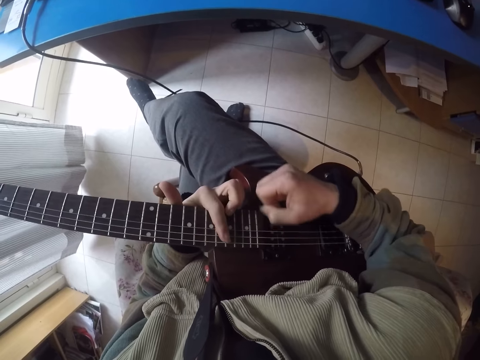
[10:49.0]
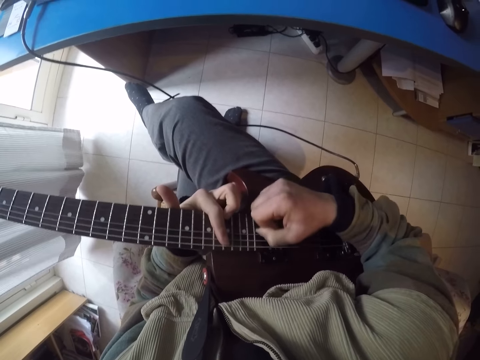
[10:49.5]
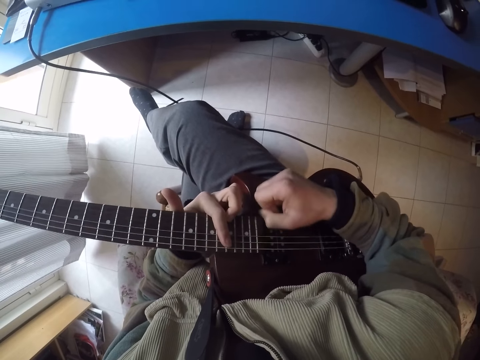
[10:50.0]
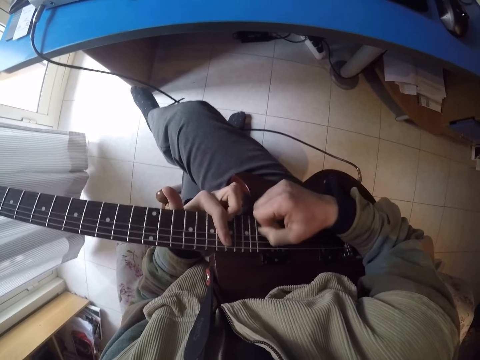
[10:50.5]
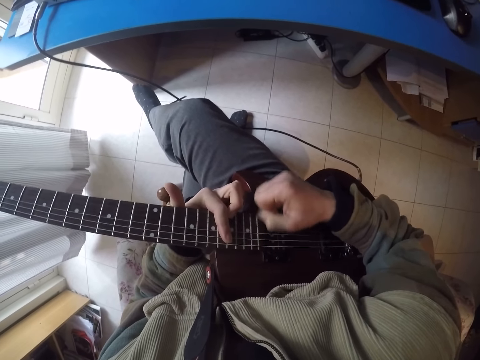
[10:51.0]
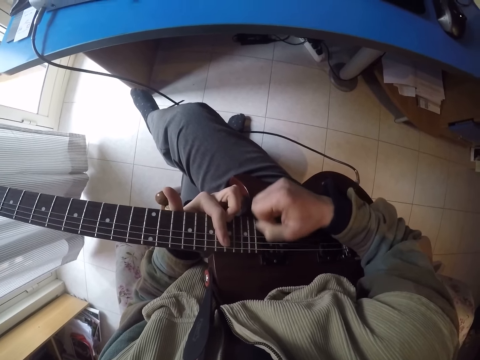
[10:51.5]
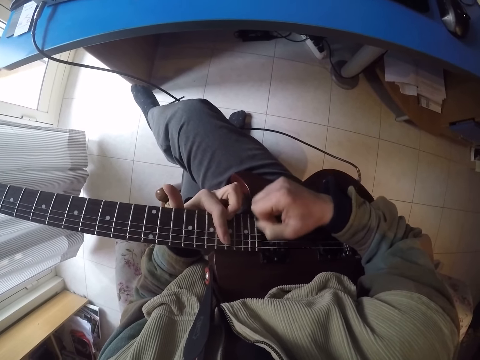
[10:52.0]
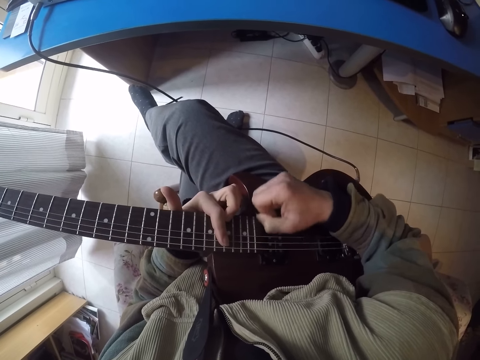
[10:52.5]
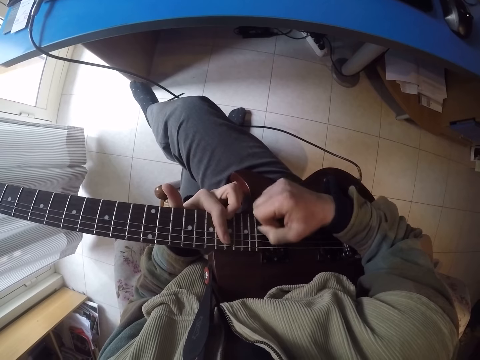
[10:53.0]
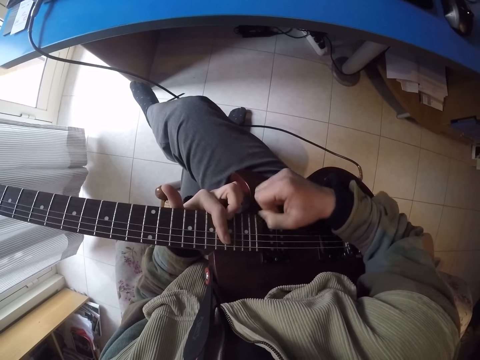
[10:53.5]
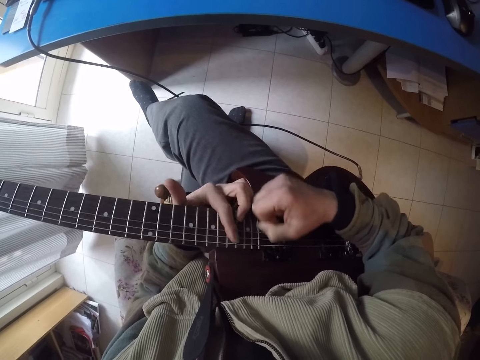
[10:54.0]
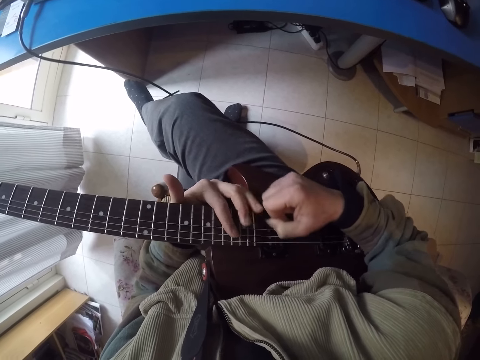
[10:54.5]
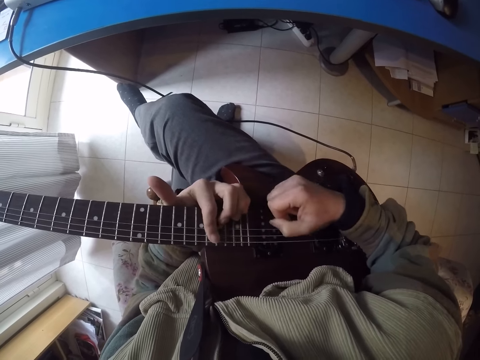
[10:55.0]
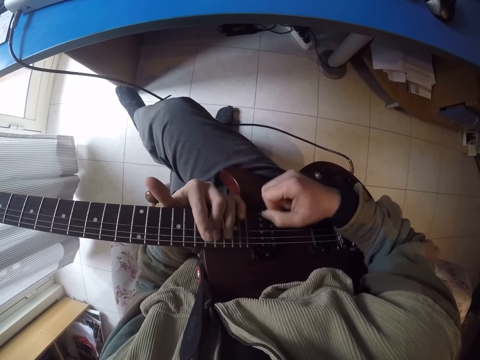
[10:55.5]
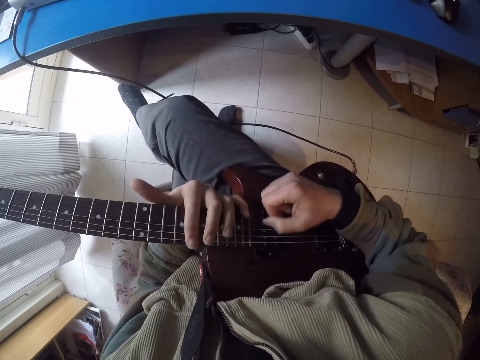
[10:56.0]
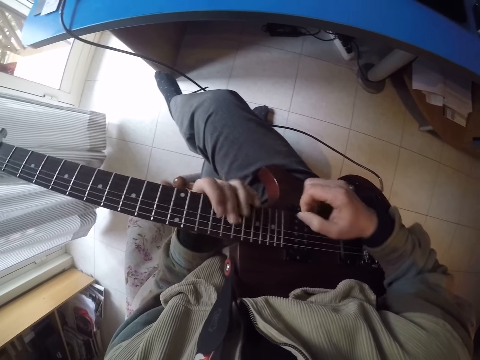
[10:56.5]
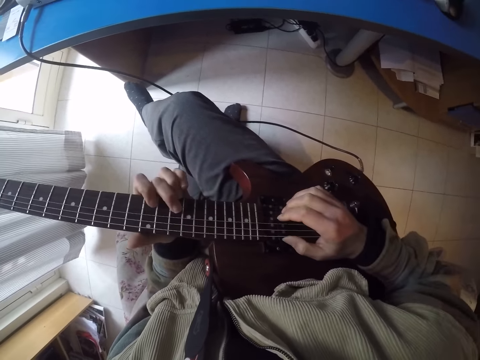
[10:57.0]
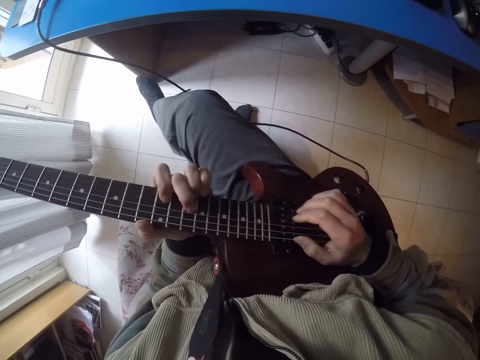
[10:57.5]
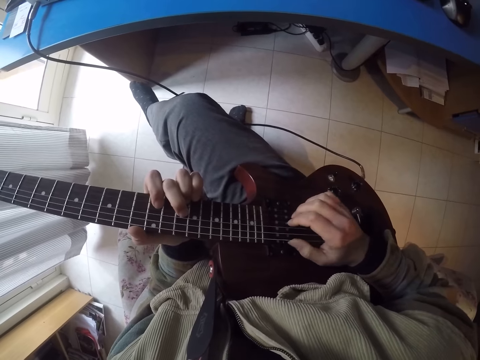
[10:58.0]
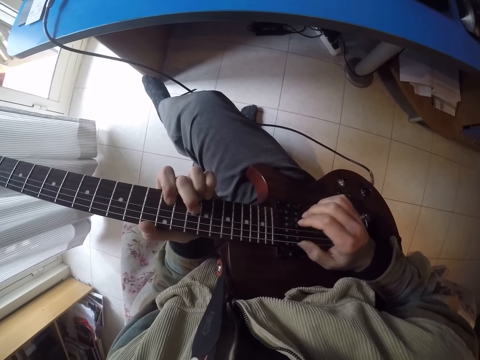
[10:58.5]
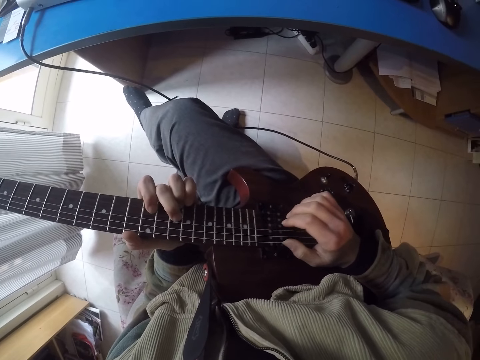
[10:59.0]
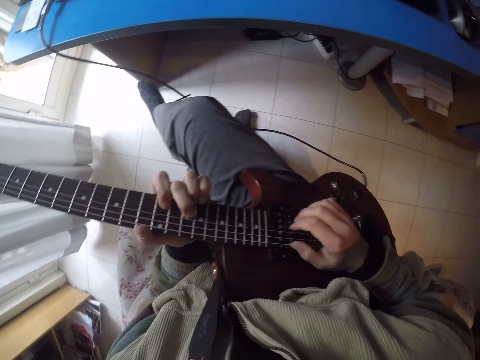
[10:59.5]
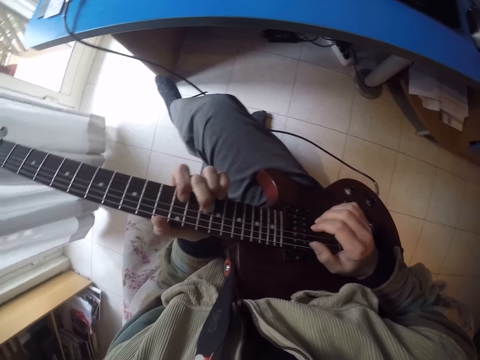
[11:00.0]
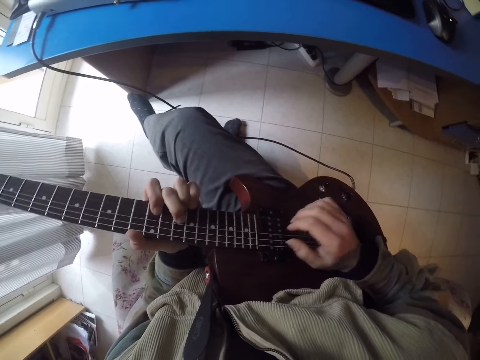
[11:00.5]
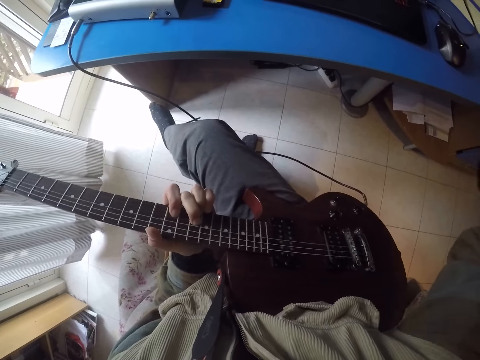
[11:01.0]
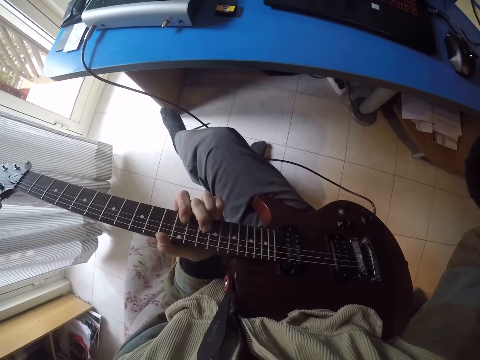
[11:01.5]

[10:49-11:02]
The camera wearer rubs the right hand on the frets. He holds the fret board with the left hand. He rubs the right hand on the frets. He moves his head side by side. He raises the right hand.
